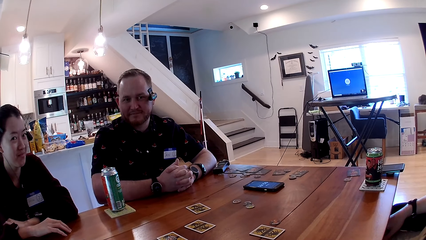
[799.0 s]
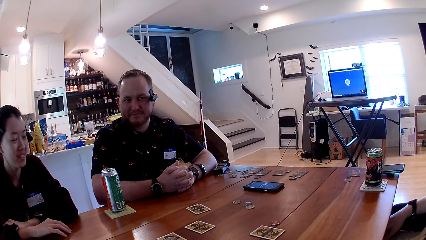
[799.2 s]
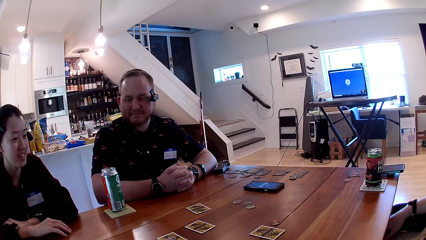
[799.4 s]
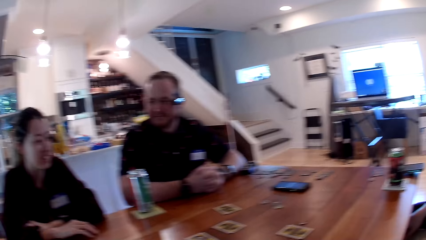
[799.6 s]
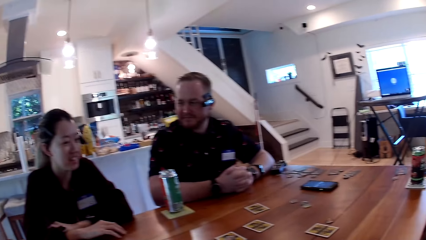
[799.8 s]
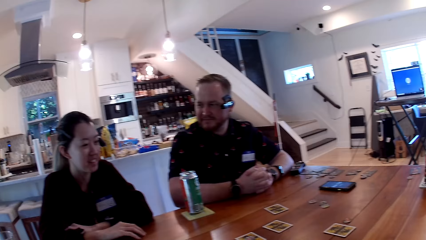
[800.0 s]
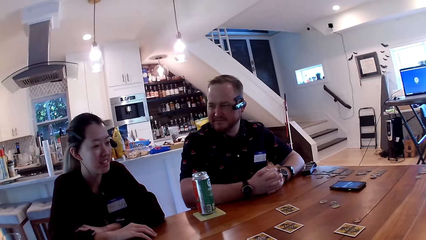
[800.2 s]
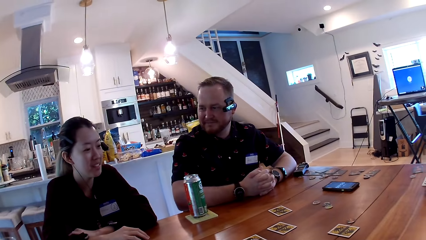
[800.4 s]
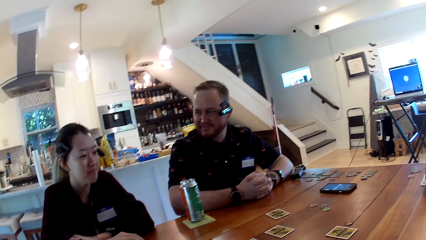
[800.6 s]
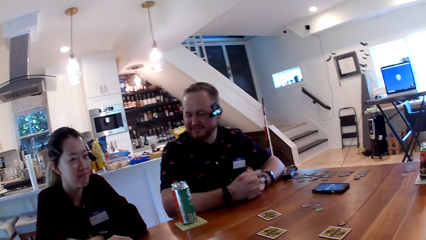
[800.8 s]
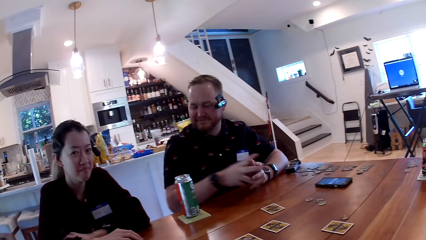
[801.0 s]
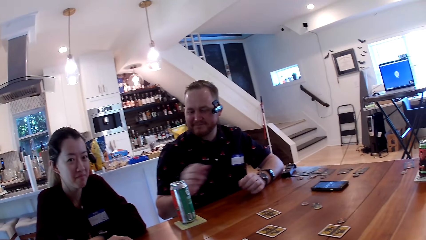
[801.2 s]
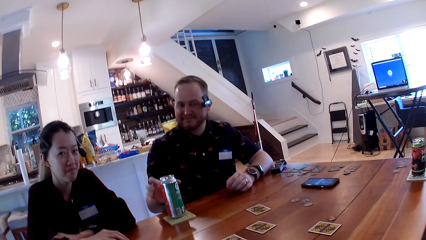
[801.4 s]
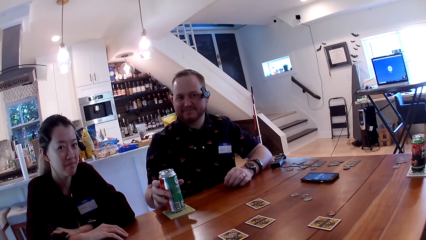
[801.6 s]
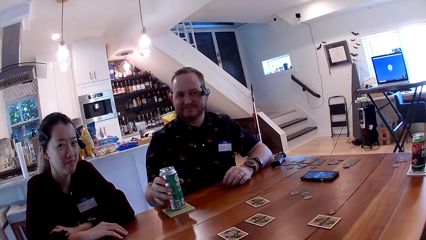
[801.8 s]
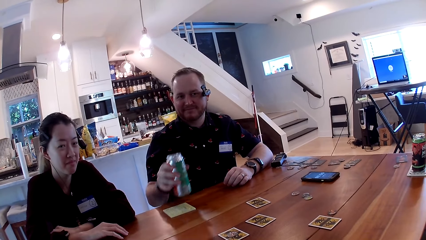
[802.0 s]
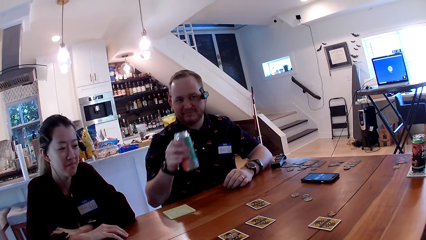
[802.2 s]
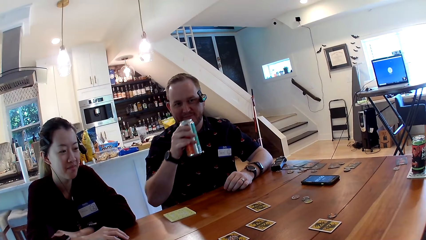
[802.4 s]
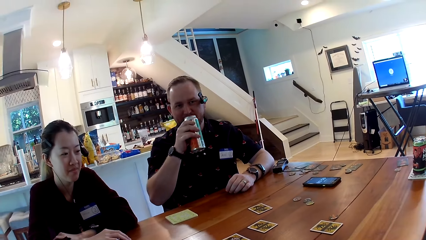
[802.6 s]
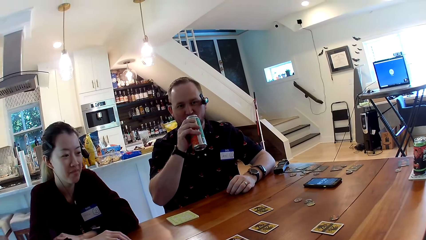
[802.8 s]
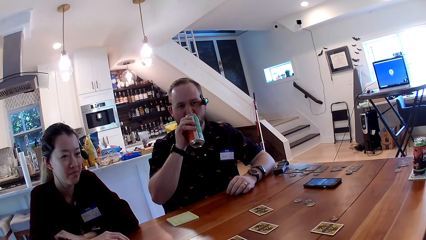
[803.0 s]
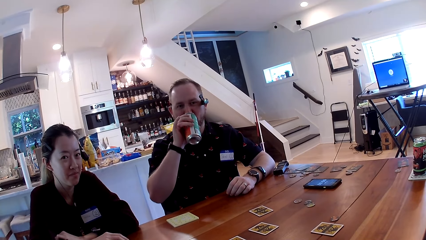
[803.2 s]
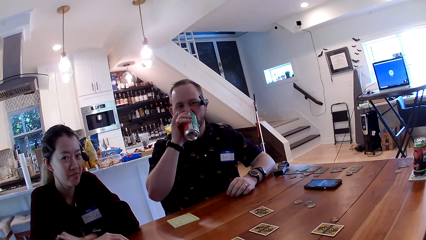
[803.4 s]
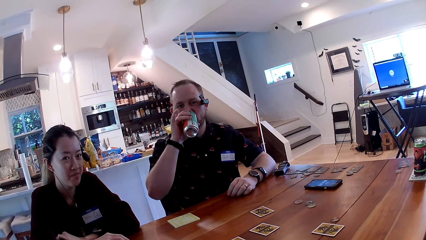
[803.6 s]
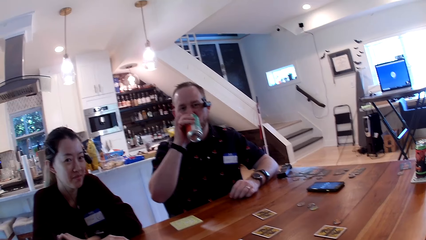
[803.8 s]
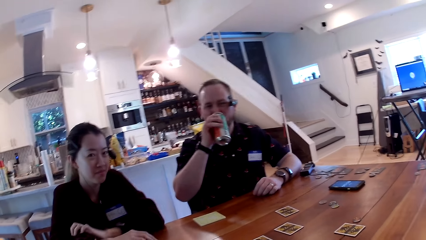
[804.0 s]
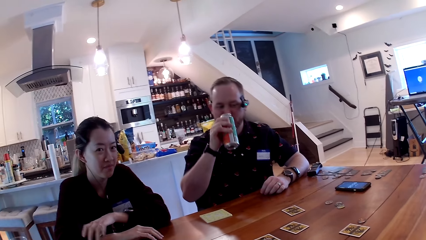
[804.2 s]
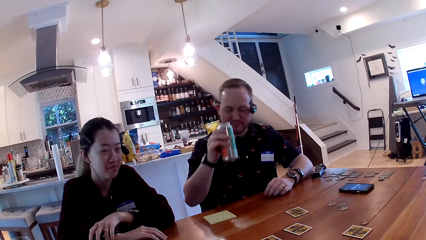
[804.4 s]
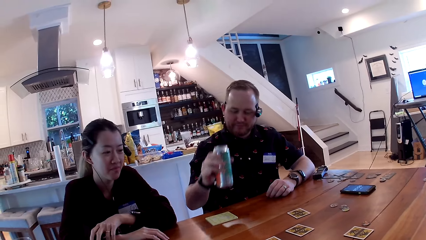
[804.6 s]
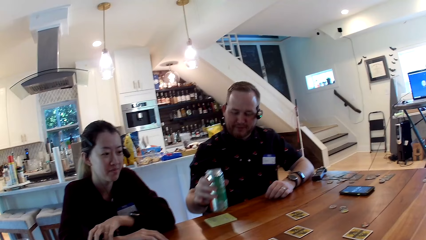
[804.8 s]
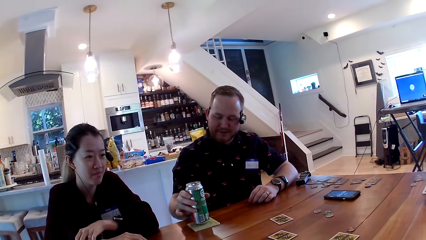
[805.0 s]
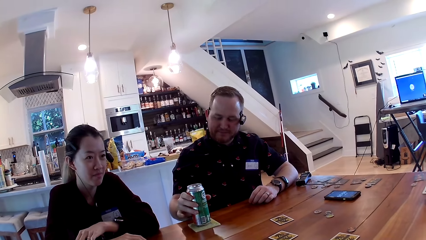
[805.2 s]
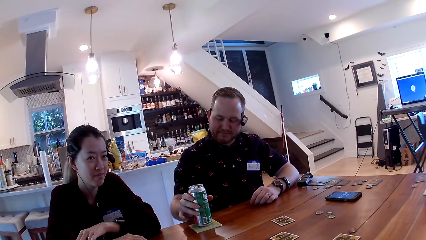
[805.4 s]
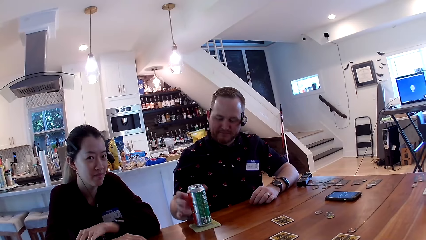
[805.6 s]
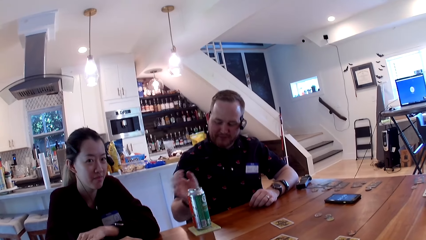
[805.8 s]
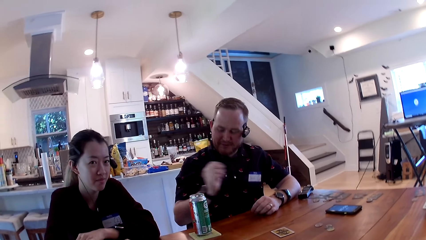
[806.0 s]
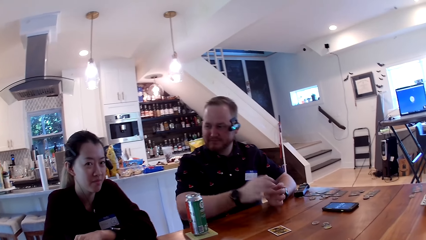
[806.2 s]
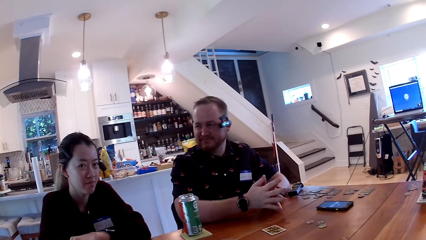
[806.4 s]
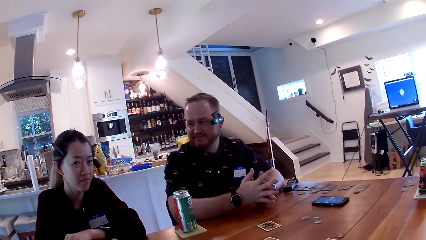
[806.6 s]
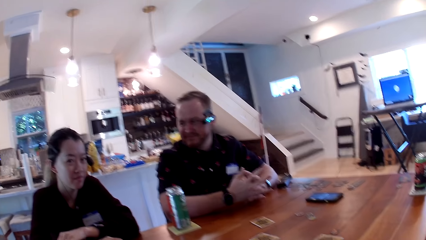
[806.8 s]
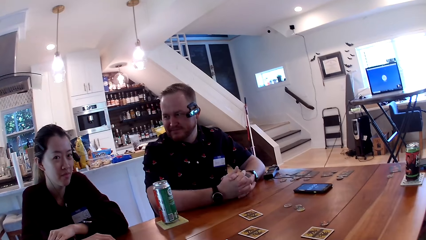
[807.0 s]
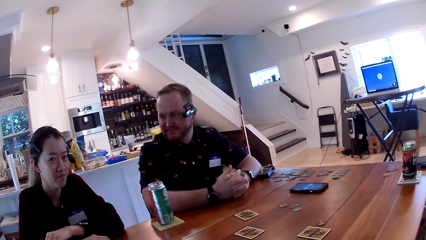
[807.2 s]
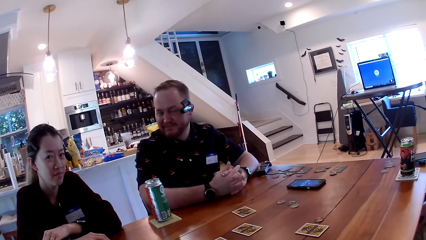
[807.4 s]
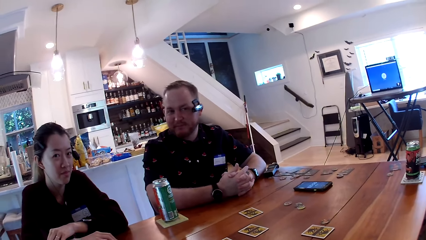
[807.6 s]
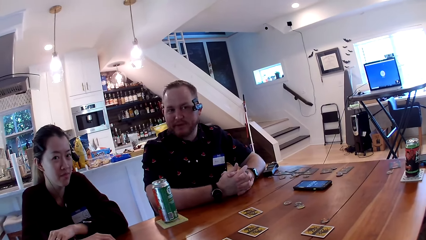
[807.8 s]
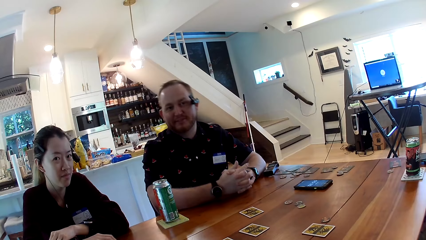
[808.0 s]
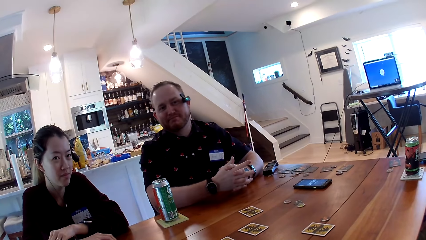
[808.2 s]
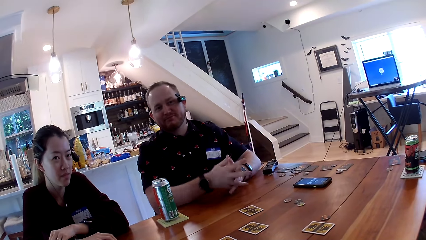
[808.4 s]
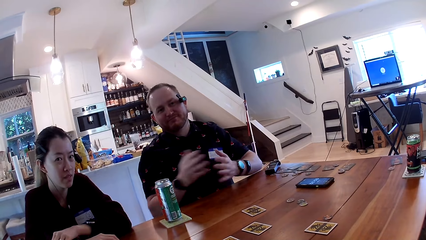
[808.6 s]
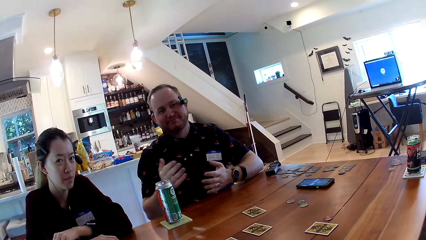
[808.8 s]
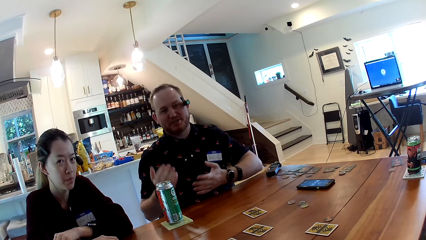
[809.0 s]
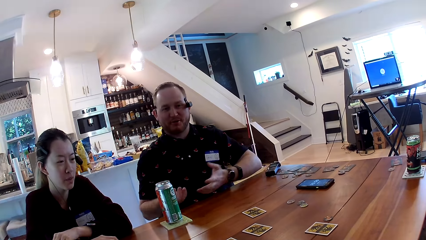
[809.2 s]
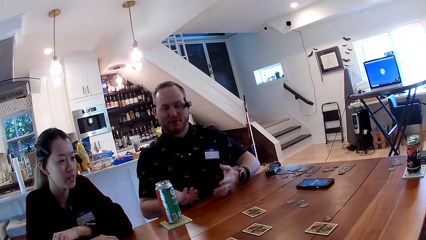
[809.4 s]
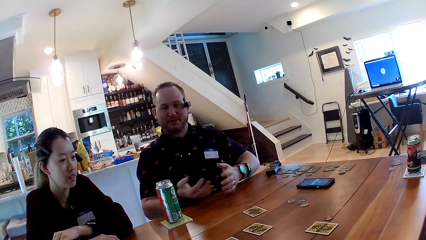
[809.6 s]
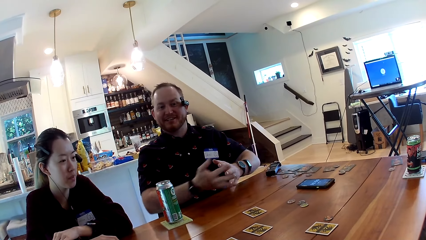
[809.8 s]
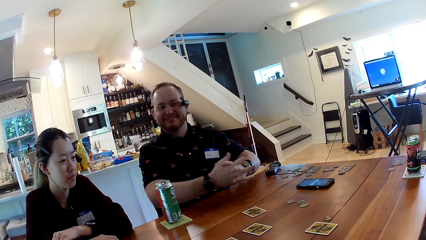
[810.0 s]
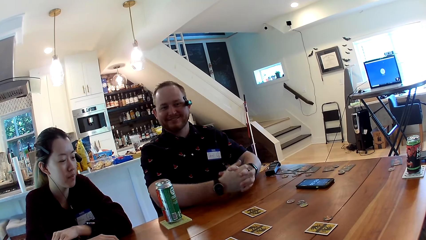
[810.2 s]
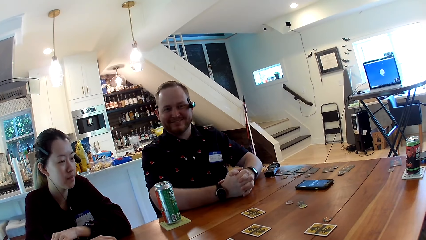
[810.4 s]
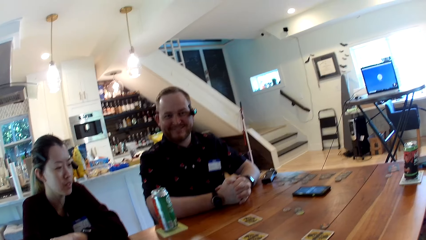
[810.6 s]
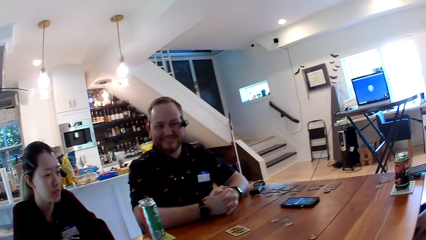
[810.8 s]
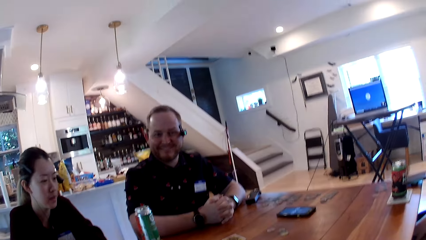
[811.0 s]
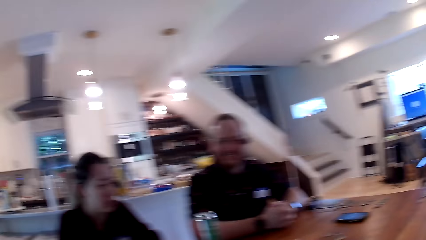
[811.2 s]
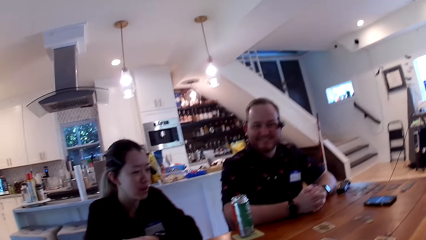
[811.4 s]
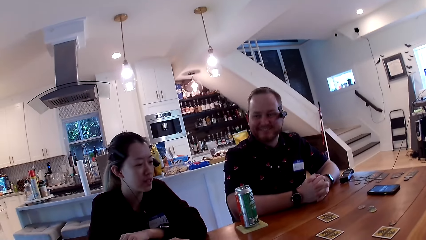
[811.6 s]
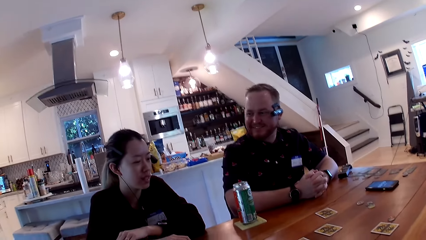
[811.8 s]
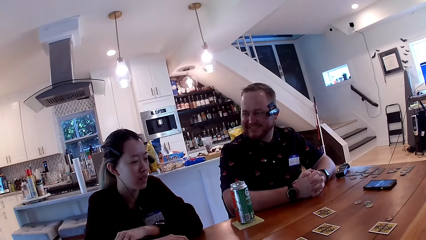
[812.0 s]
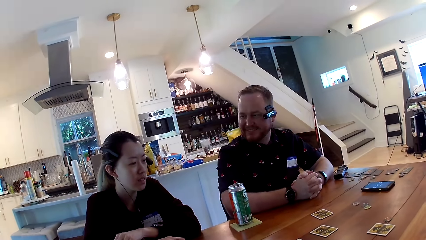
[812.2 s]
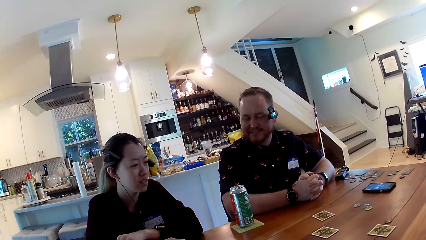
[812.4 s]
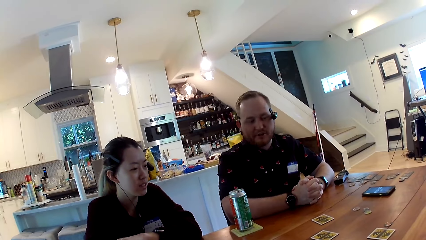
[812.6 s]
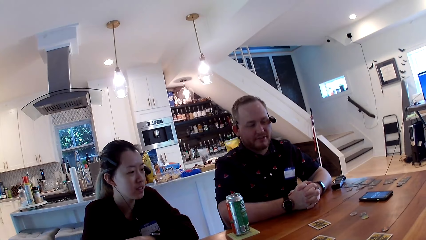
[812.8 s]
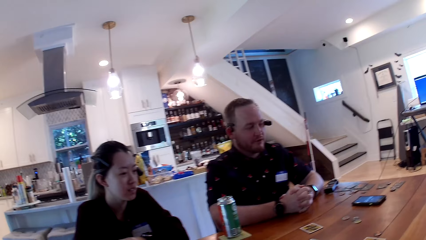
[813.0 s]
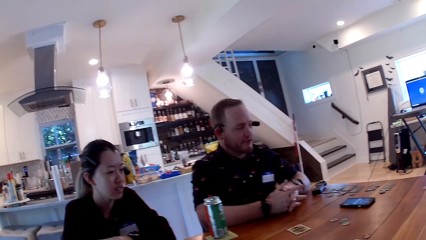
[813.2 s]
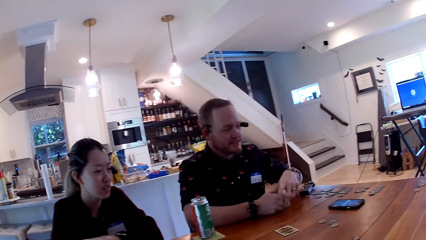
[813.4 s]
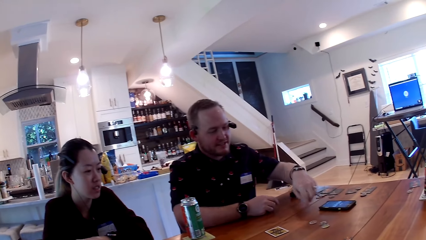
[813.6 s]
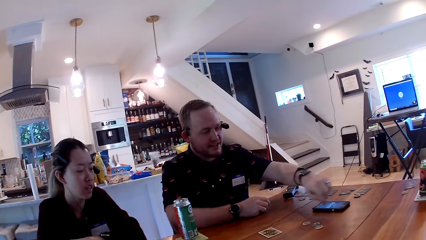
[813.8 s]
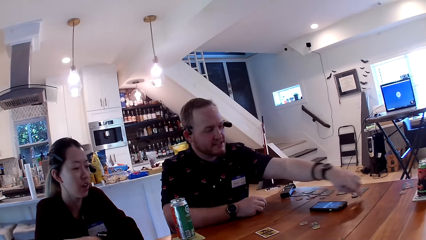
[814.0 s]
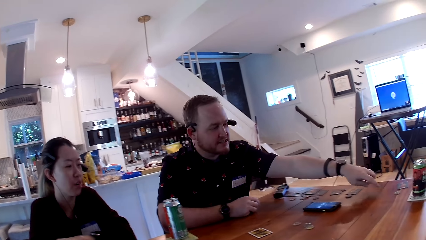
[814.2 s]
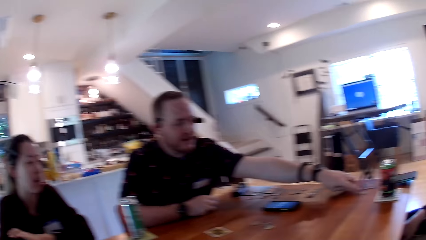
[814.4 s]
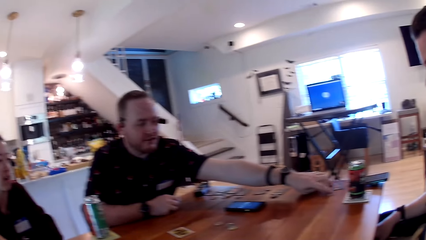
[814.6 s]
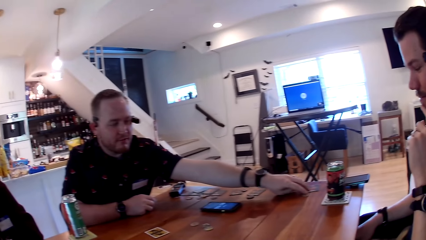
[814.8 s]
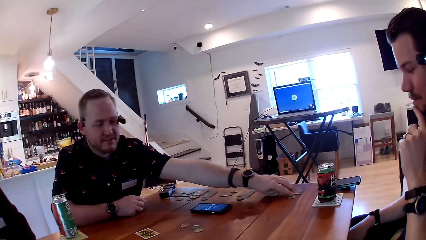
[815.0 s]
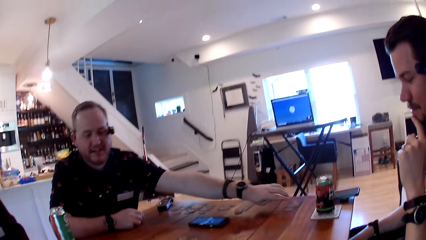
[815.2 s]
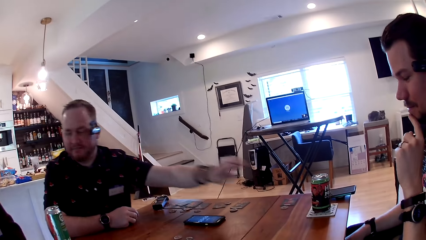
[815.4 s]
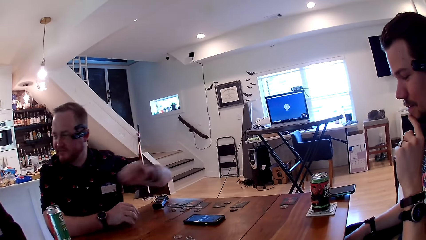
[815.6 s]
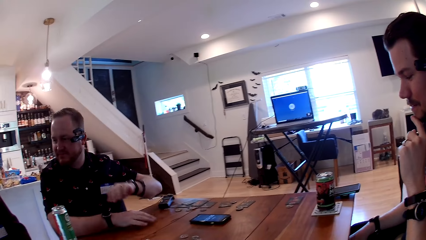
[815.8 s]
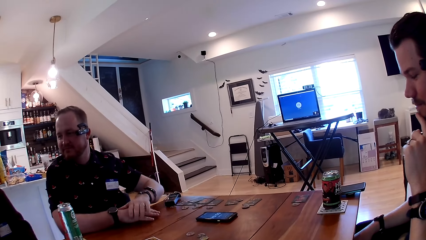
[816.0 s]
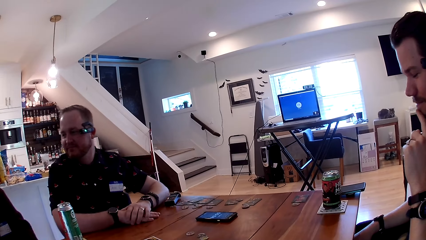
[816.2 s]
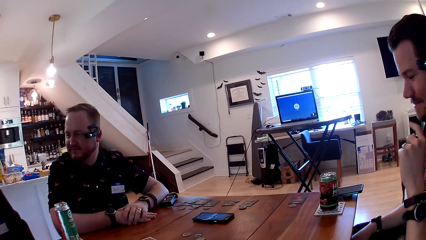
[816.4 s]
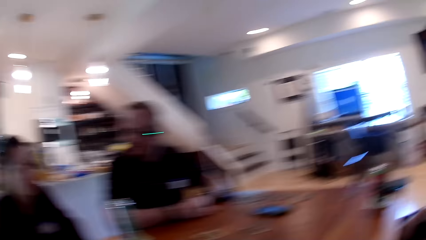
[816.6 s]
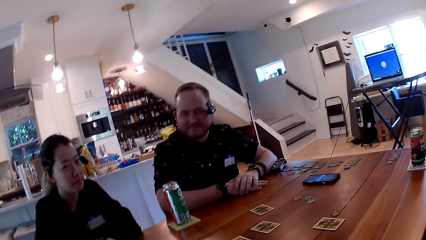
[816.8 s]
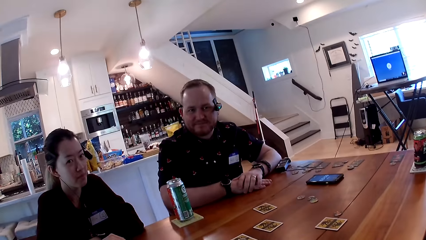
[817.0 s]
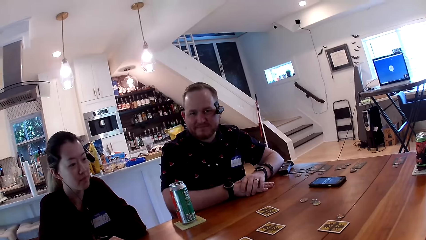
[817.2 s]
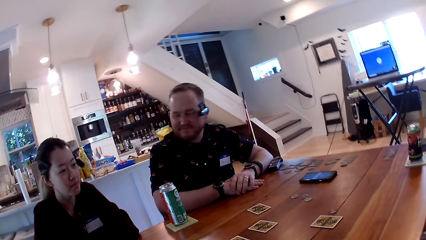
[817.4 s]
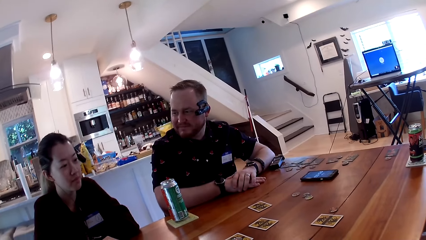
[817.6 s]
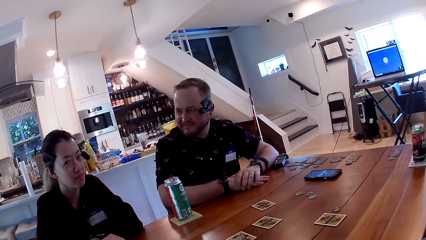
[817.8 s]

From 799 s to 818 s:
A woman converses with the camera wearer, a man and another man. The camera wearer converses with the woman, the first man and the other man. The first man picks up a canned drink from the table with his right hand. He drinks from the canned drink in his right hand. The camera wearer converses with the man and the woman. The first man places the canned drink on the table with his right hand and places his hands on the table. The first man converses with the woman, the other man and the camera wearer. The first man places his hand on the table, touches a card on the table with his left hand, and places his hand on the table.
